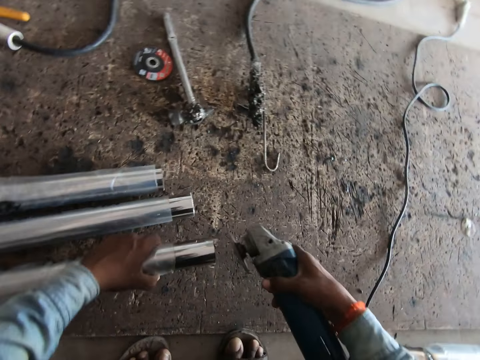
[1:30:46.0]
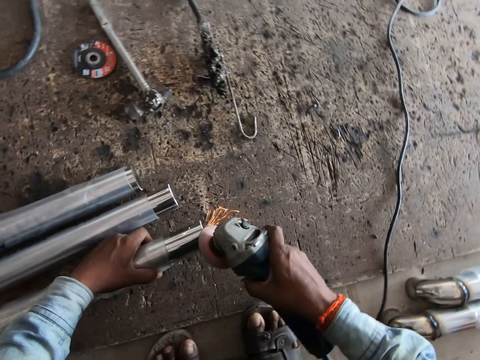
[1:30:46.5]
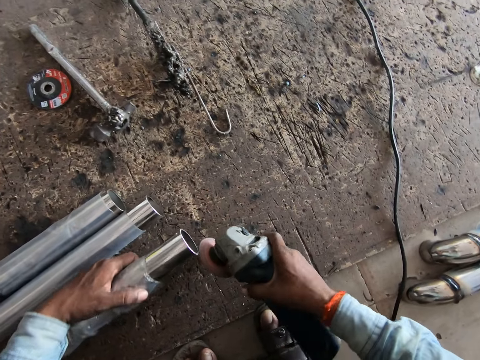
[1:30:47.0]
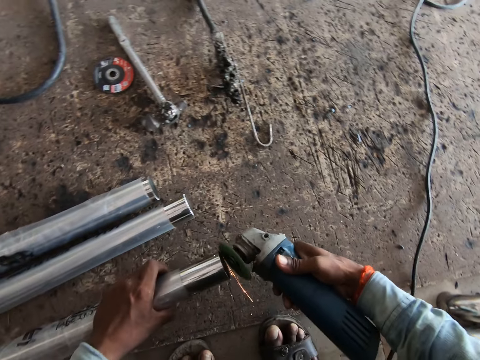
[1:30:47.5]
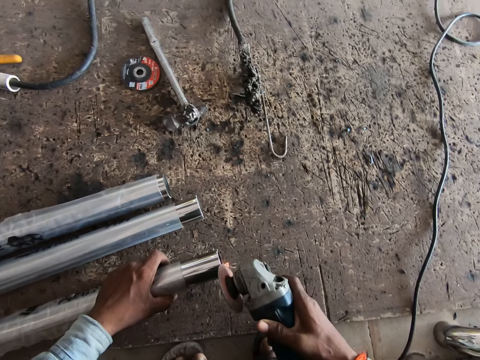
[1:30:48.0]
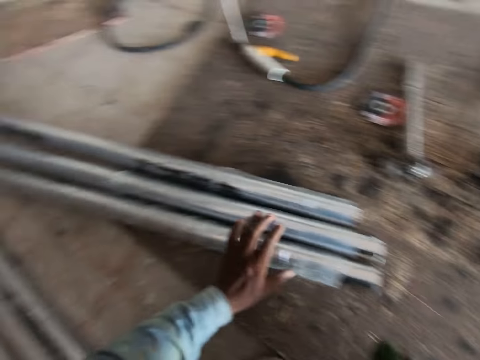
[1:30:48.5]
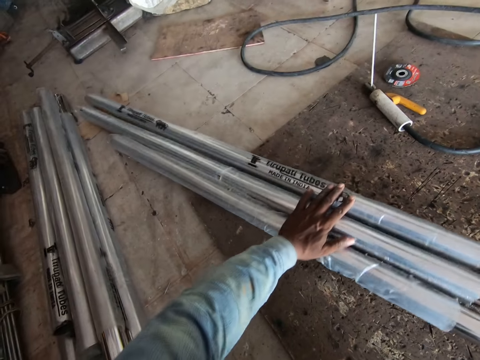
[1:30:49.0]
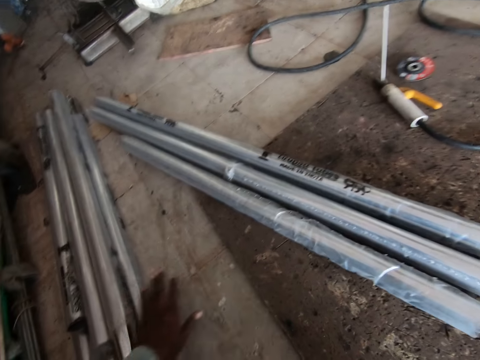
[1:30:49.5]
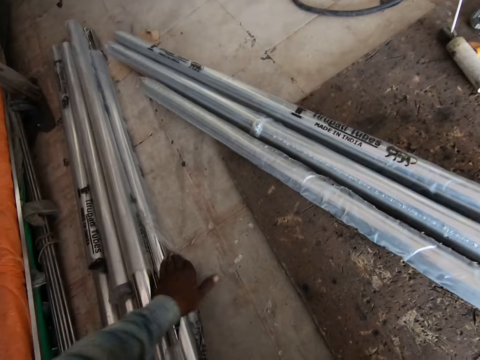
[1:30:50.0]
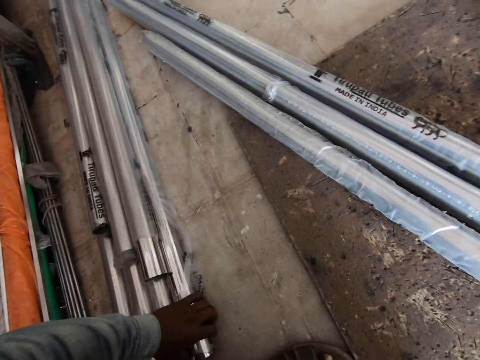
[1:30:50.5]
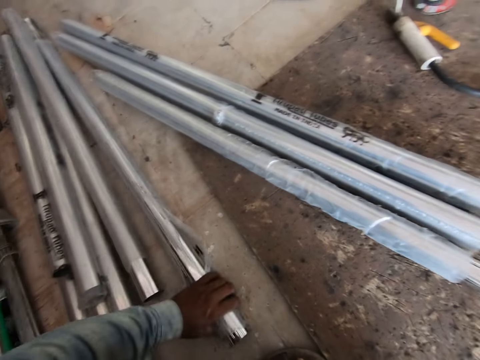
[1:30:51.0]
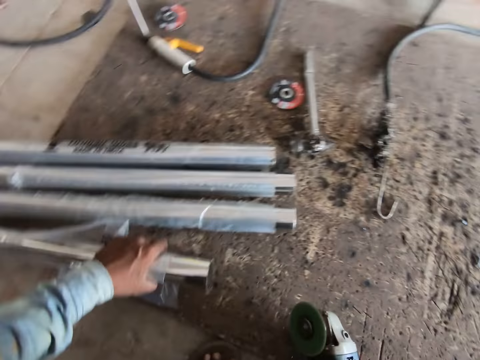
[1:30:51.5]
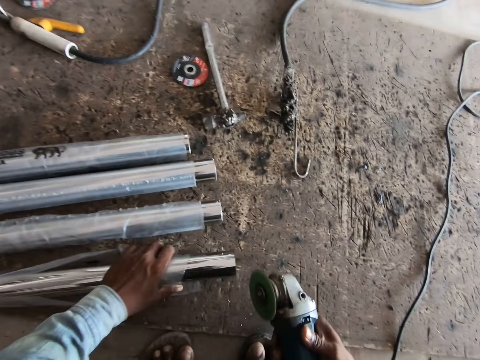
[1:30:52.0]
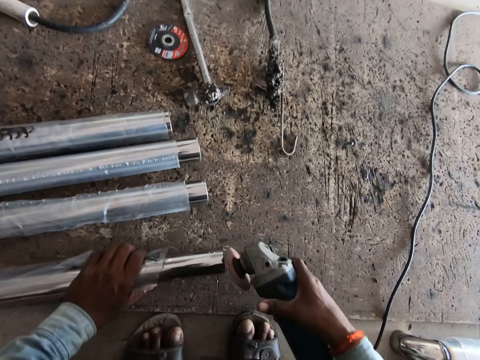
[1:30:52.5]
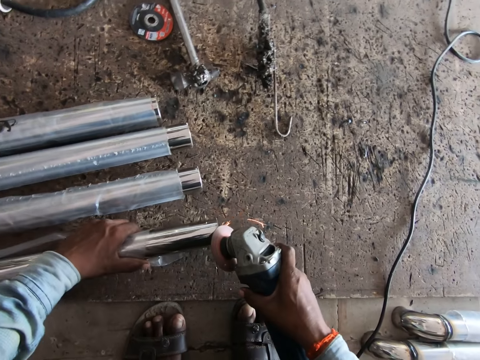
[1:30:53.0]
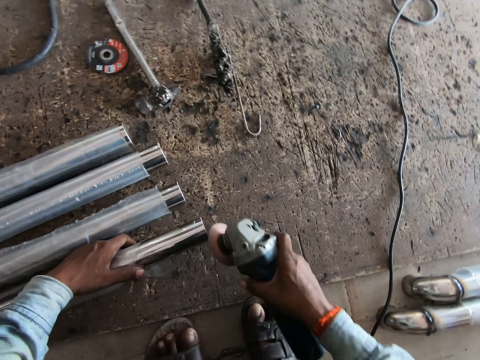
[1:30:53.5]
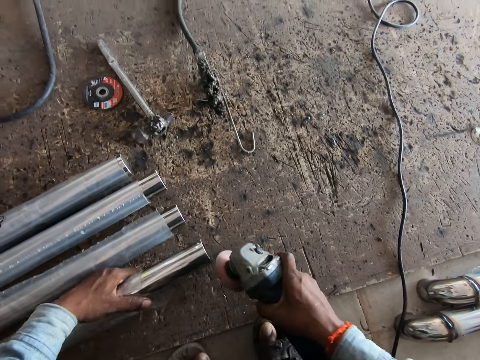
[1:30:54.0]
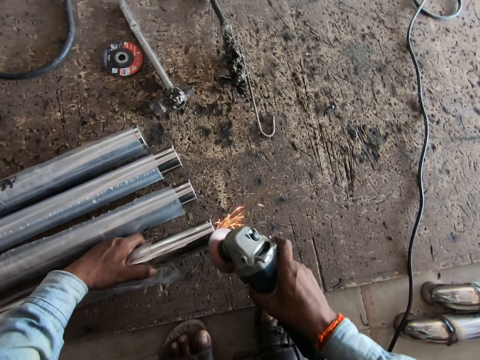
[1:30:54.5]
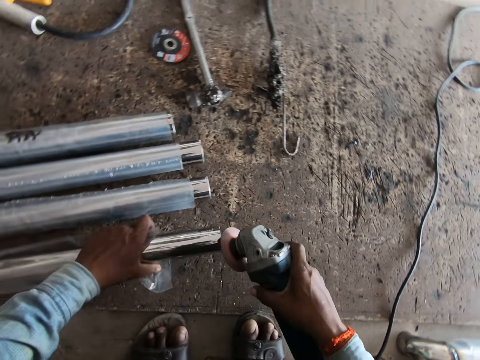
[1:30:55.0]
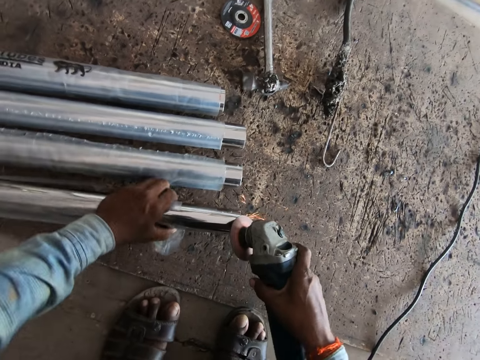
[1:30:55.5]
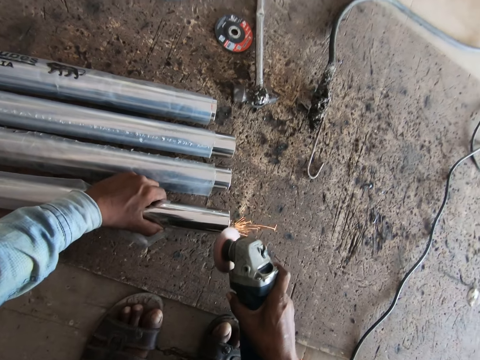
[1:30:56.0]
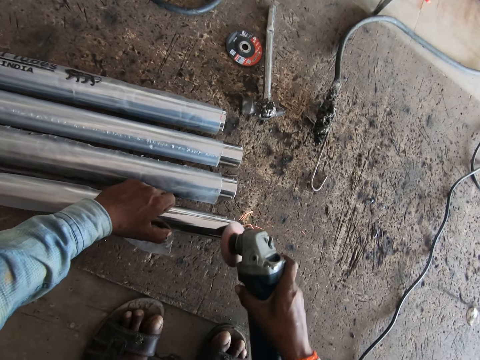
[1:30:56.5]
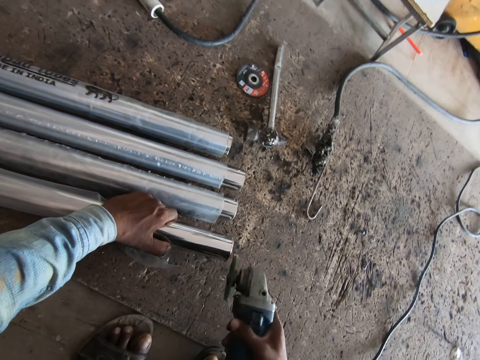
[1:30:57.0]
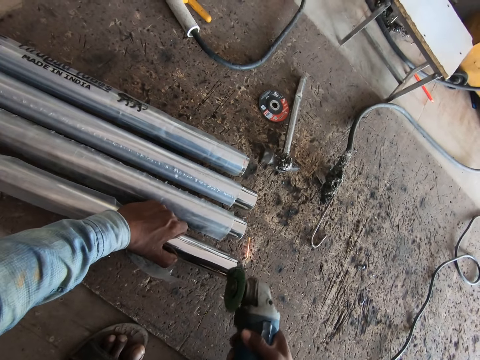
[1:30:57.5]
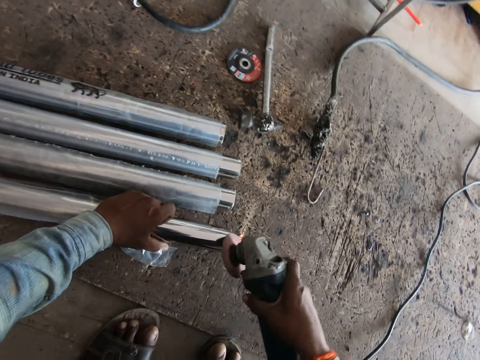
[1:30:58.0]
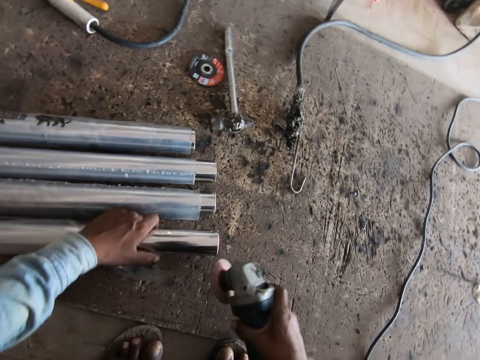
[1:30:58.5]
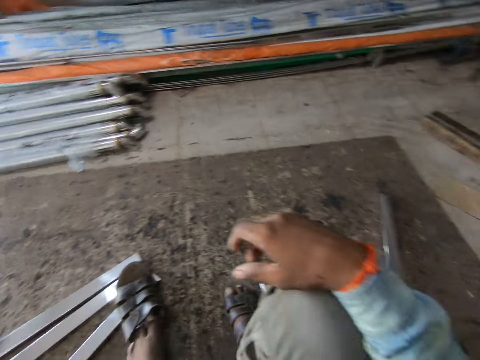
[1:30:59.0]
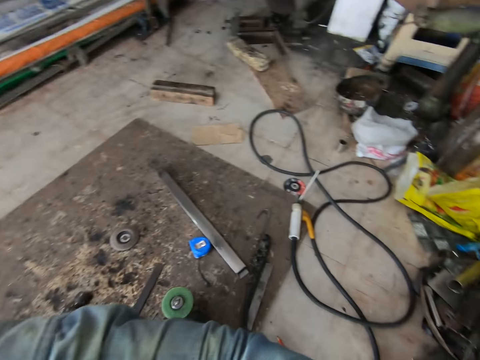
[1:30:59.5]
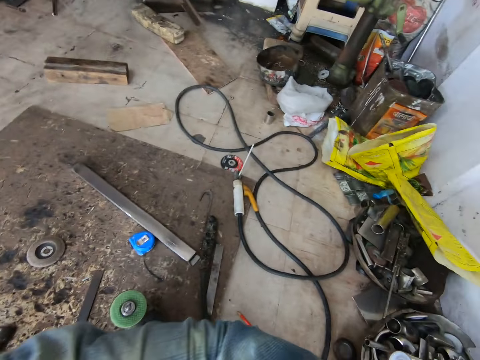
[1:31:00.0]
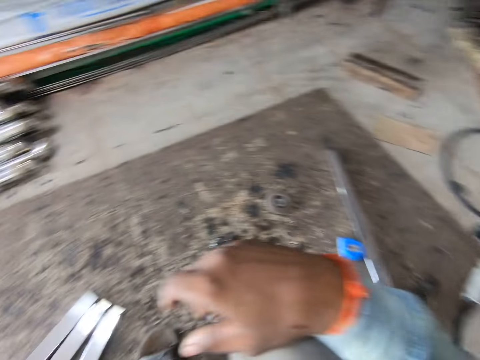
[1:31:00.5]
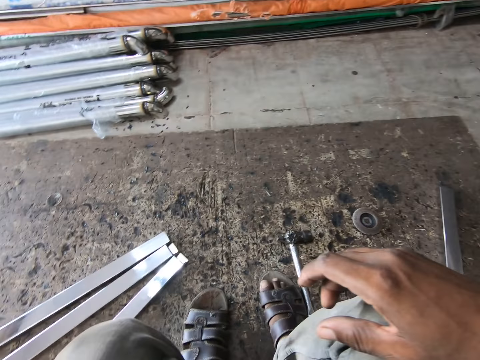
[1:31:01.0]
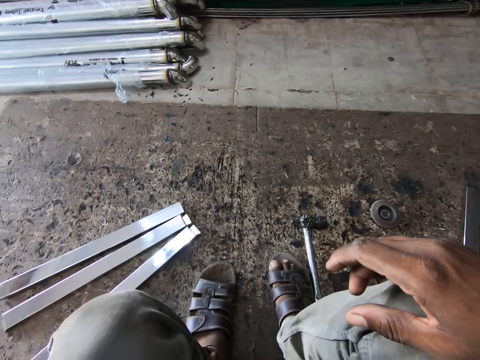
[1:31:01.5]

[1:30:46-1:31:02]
The camera wearer drops the railing on the floor with his left hand. He adjusts the railings on the floor with his left hand. He touches a railing on the floor with his left hand. He picks up the railing from the floor with his left hand. He sands the railing with the grinding machine in his right hand. He looks around the workshop.

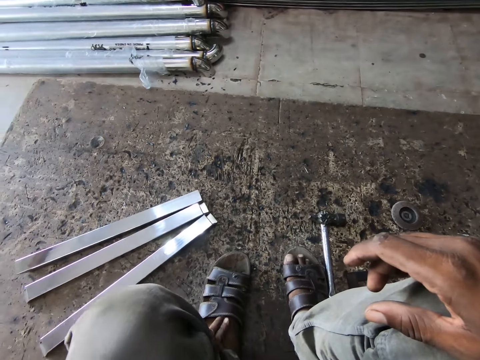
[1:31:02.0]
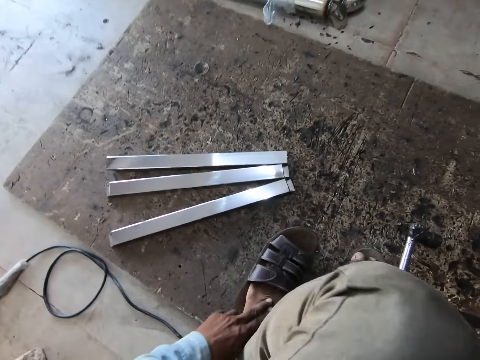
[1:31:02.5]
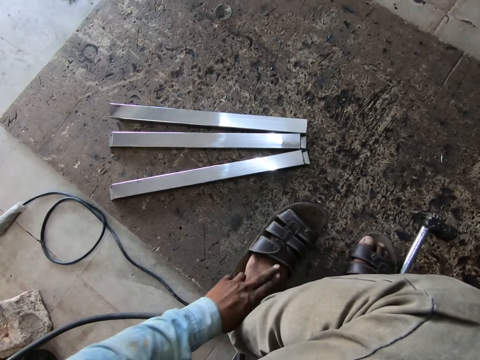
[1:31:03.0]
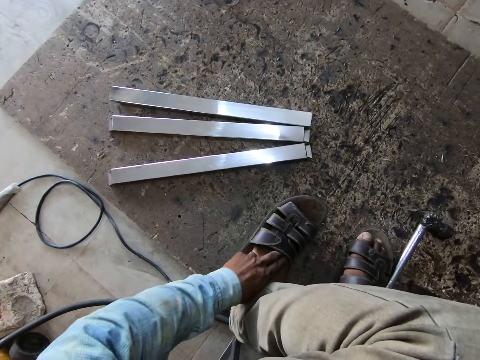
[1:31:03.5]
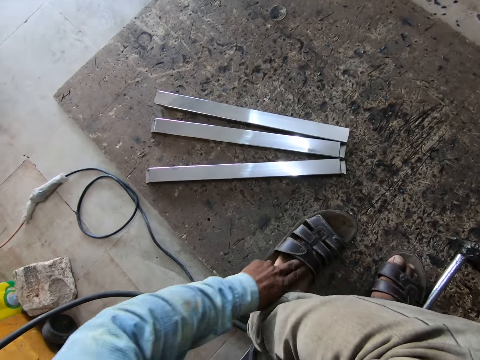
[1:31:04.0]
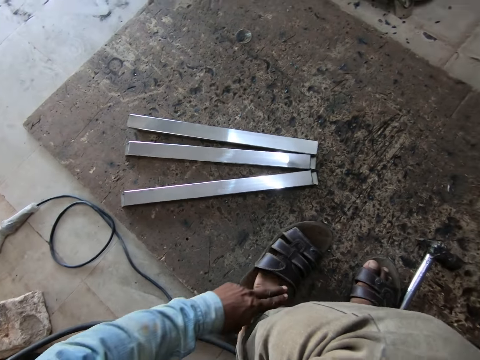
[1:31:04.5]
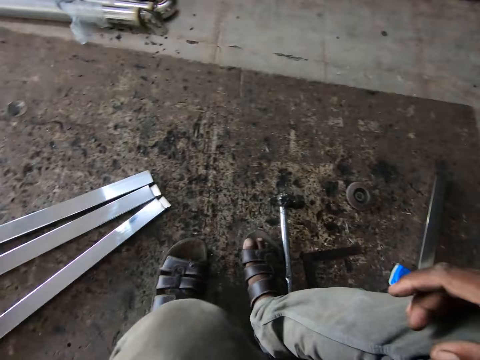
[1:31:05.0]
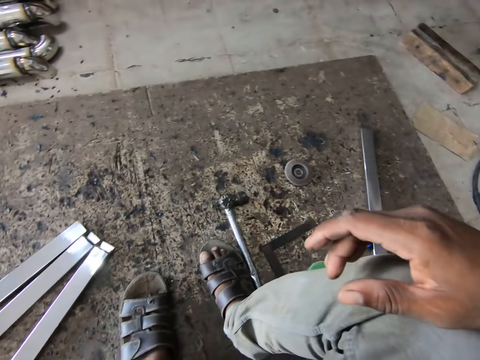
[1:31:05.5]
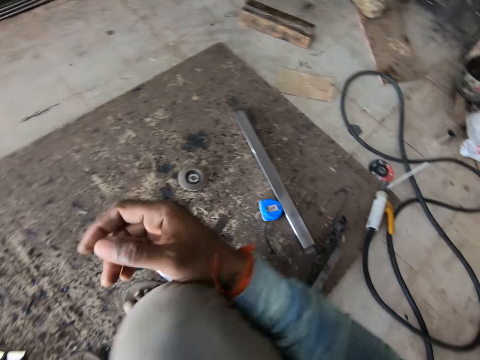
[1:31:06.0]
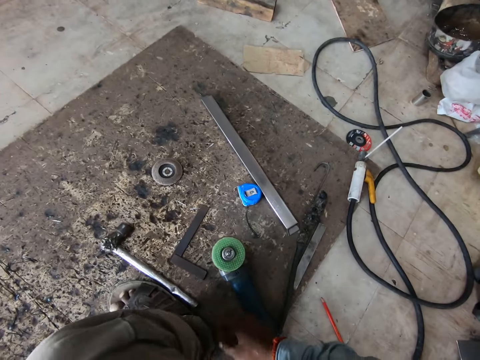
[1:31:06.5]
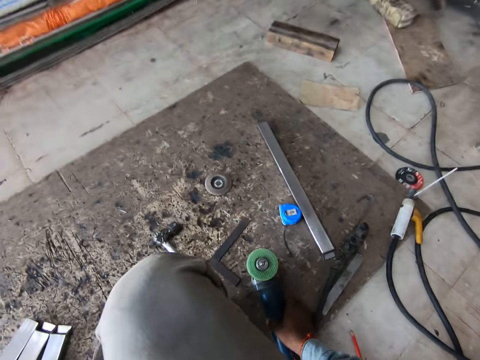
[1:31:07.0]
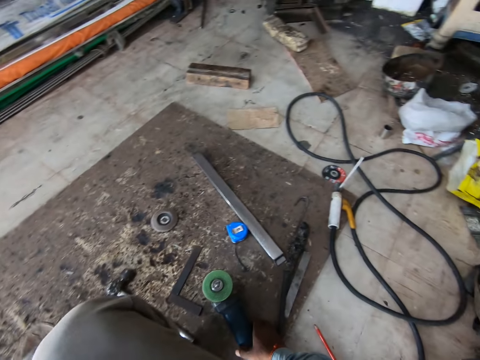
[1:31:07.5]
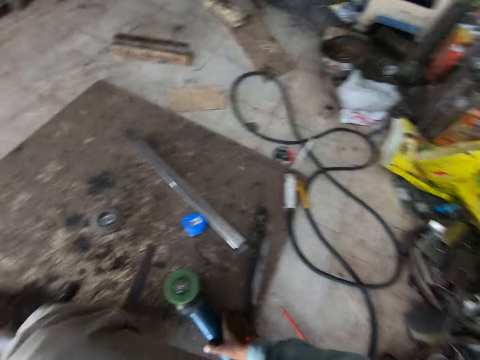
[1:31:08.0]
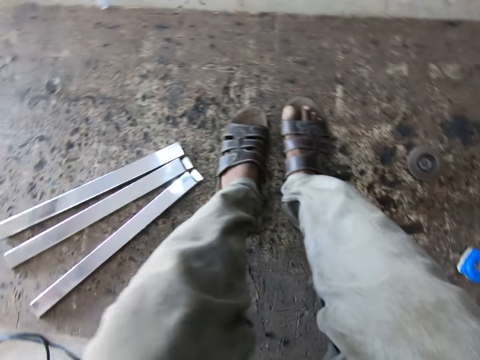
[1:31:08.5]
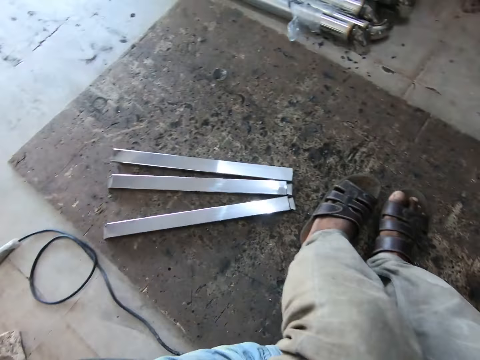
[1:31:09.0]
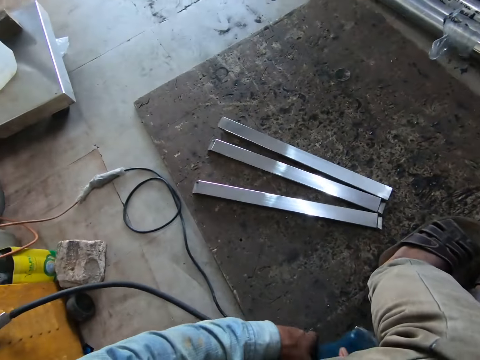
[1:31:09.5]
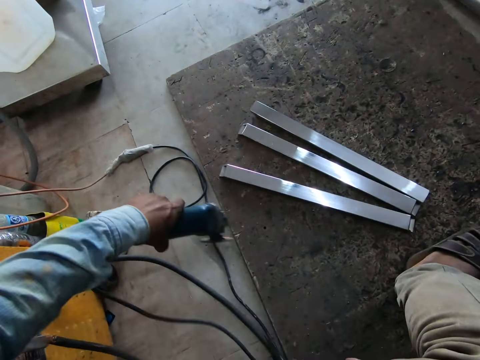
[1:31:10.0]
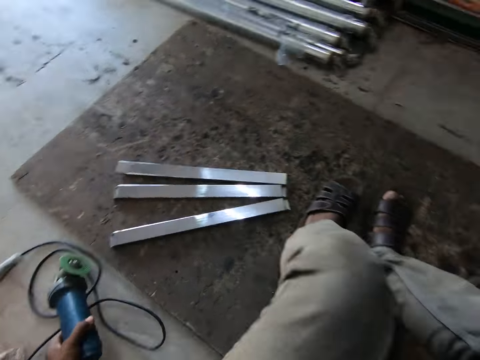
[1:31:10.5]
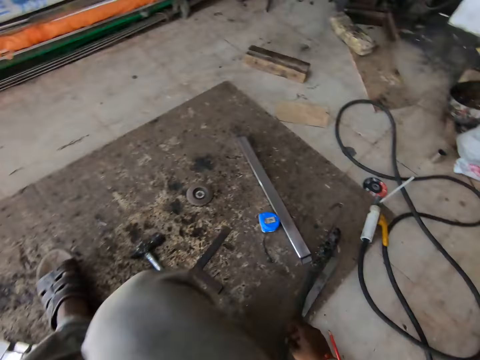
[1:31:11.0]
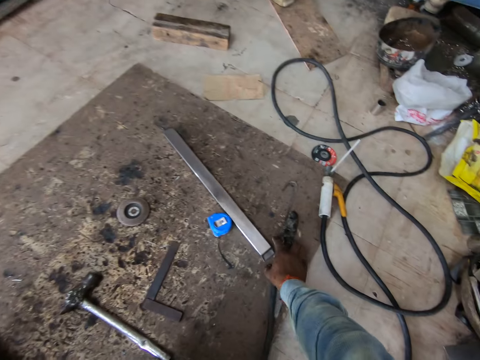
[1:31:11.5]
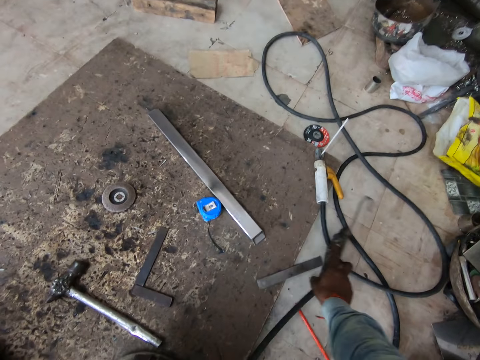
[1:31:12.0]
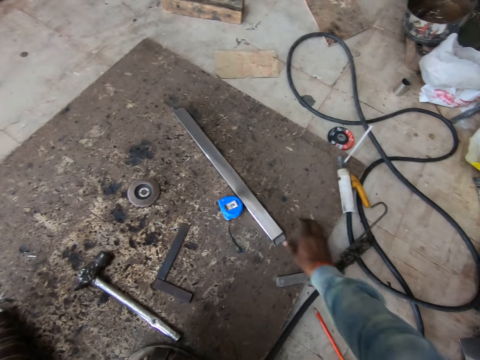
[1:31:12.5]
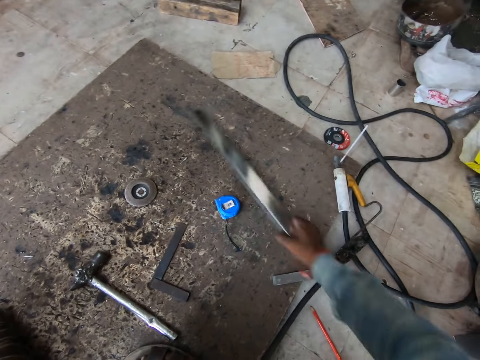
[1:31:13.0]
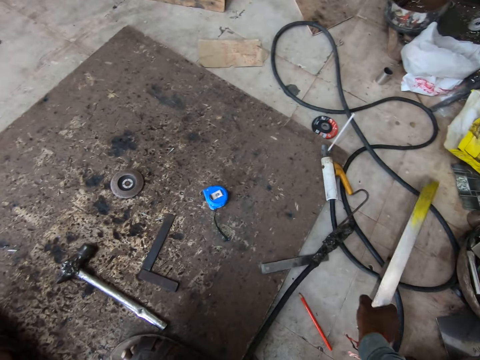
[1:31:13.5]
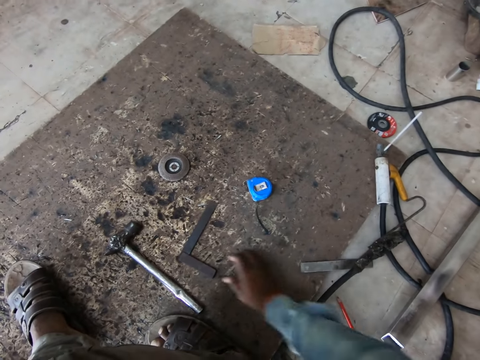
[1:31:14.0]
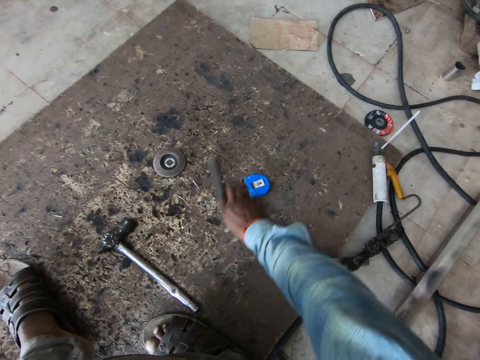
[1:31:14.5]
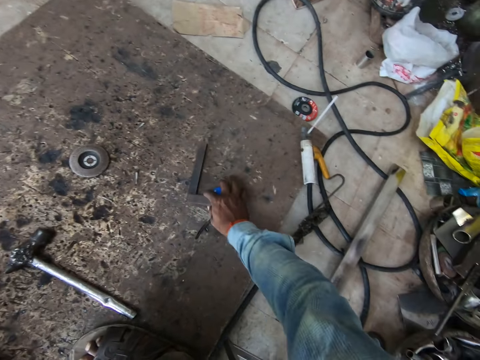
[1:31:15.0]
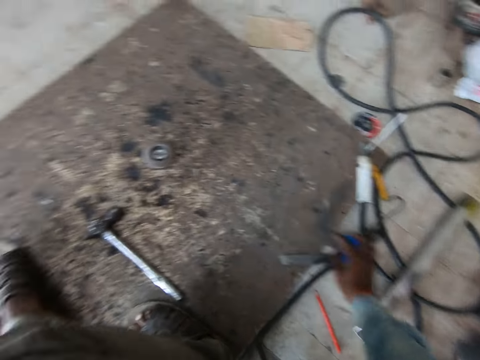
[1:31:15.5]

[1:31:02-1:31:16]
The camera wearer scratches his foot. He looks around the workshop. He picks up the grinding machine from the board with his right hand. He holds the grinding machine with his left hand. He moves the welding torch and a ruler from the board to the floor with his right hand. He moves a cable aside. He picks up a piece of metal from the board with his right hand. He drops the piece of metal on the floor with his right hand. He moves a metal pipe aside. He moves a try square on the board with his right hand. He moves the try square and a measuring tape from the board to the floor with his right hand.
